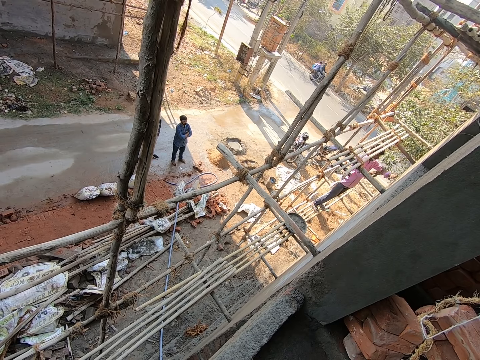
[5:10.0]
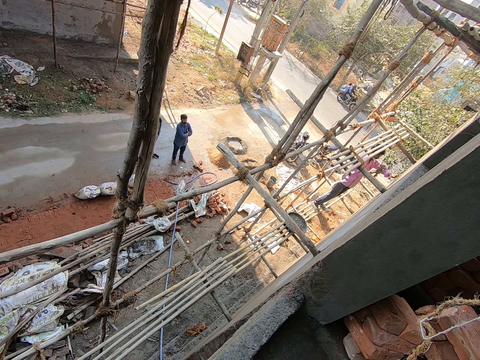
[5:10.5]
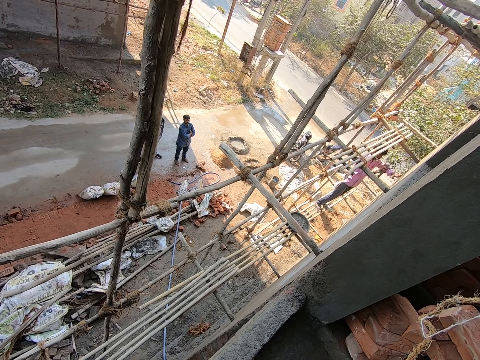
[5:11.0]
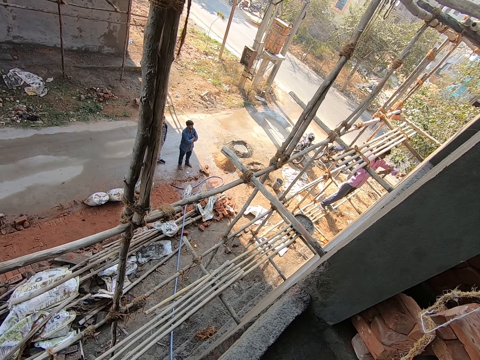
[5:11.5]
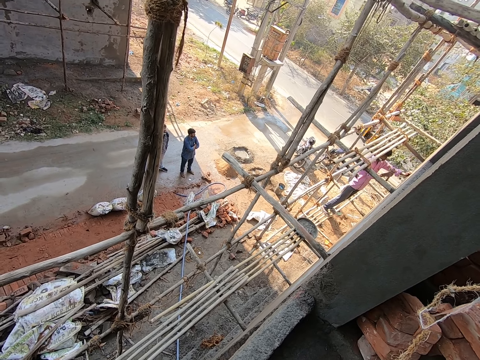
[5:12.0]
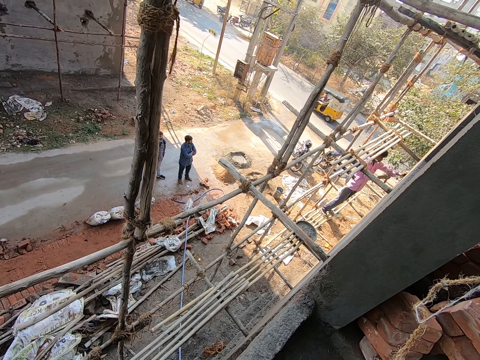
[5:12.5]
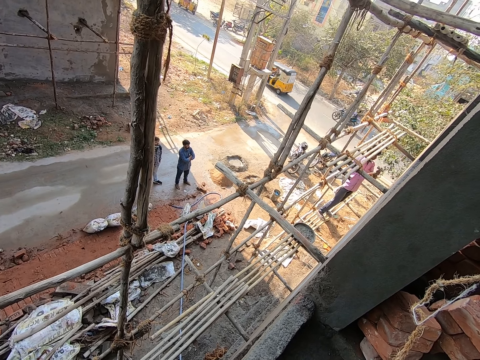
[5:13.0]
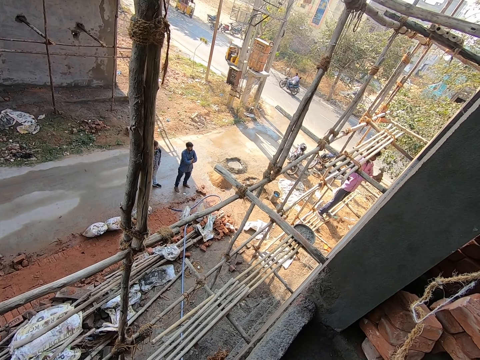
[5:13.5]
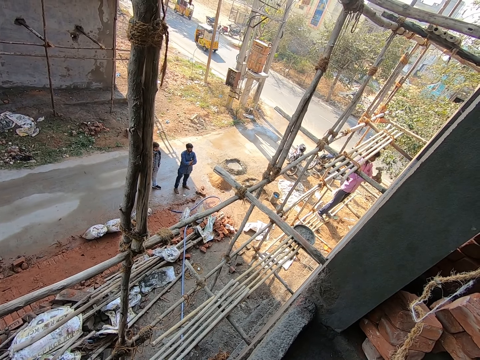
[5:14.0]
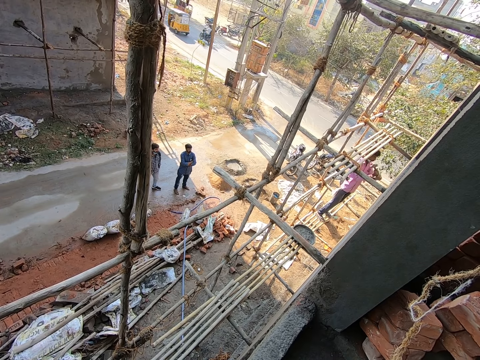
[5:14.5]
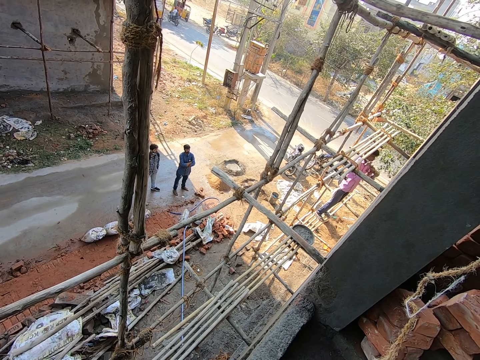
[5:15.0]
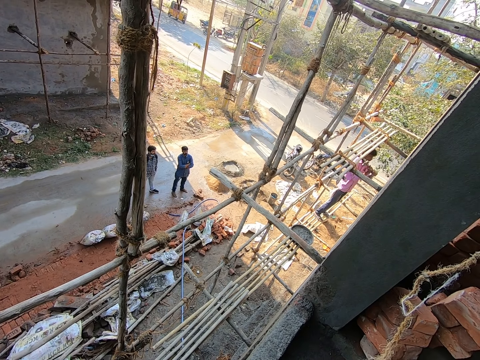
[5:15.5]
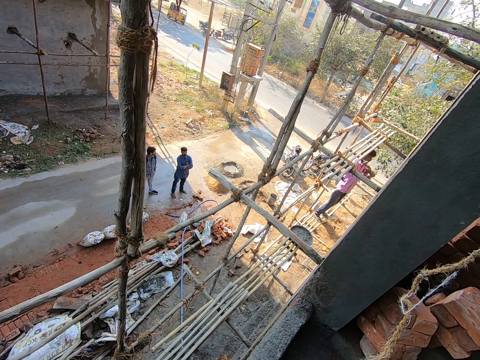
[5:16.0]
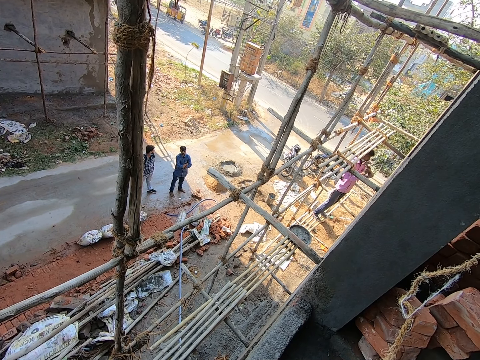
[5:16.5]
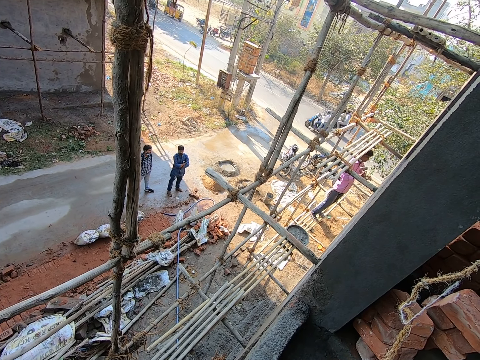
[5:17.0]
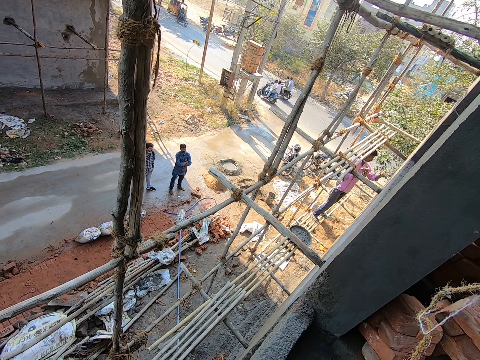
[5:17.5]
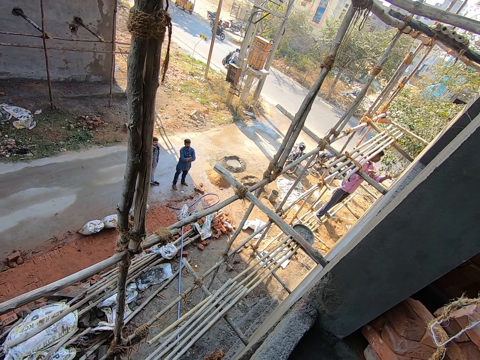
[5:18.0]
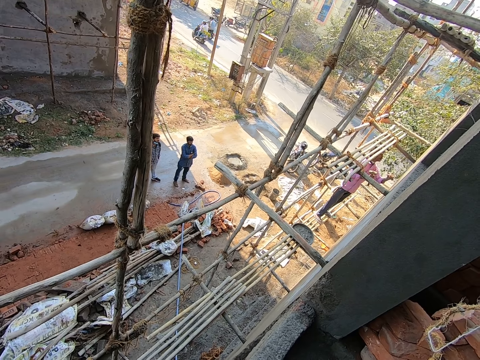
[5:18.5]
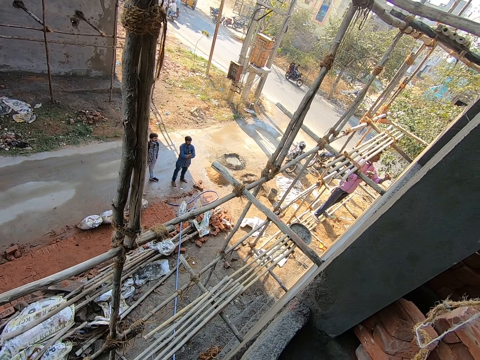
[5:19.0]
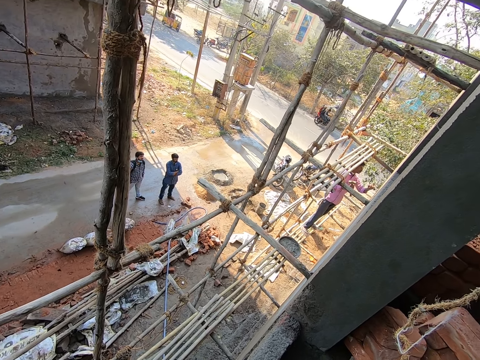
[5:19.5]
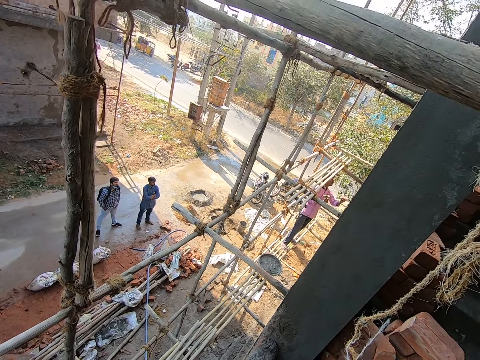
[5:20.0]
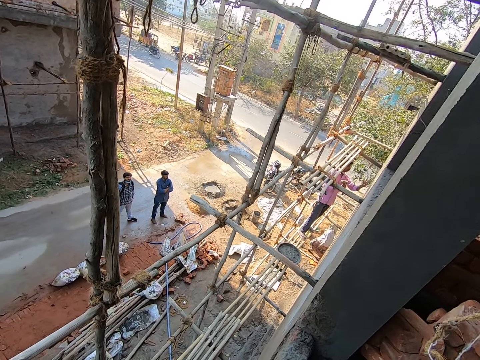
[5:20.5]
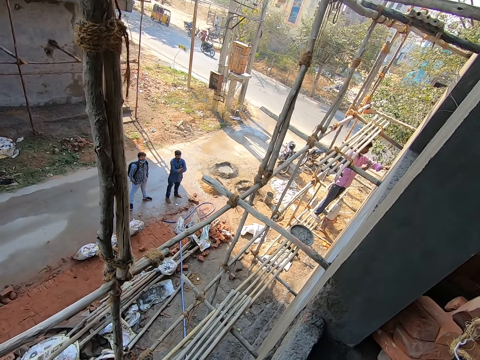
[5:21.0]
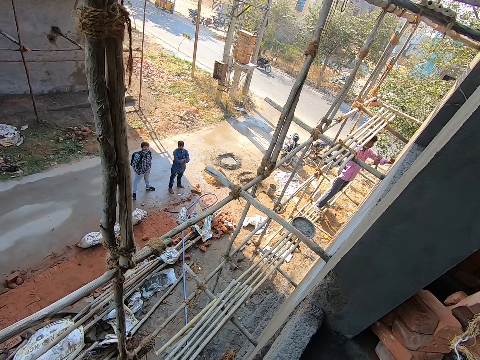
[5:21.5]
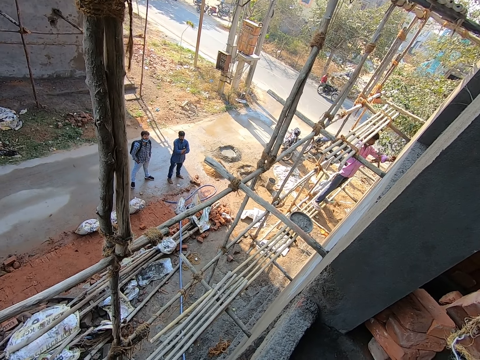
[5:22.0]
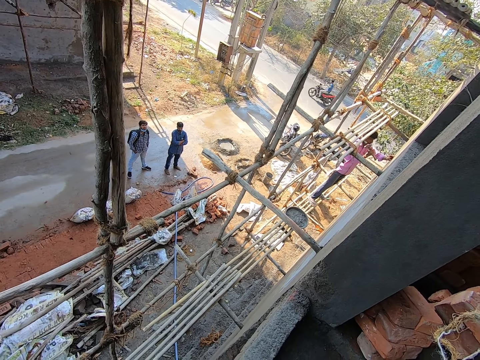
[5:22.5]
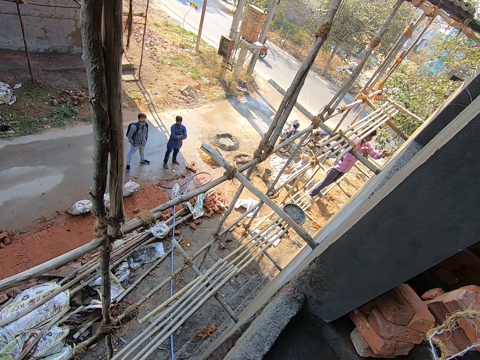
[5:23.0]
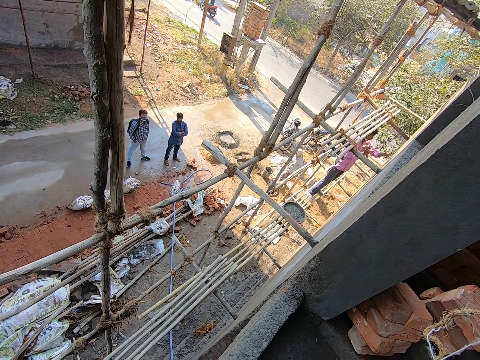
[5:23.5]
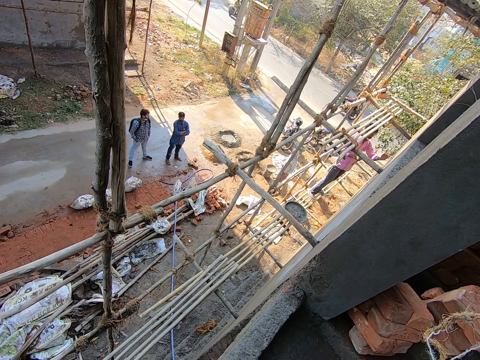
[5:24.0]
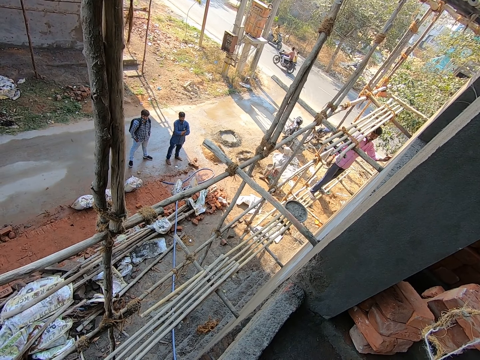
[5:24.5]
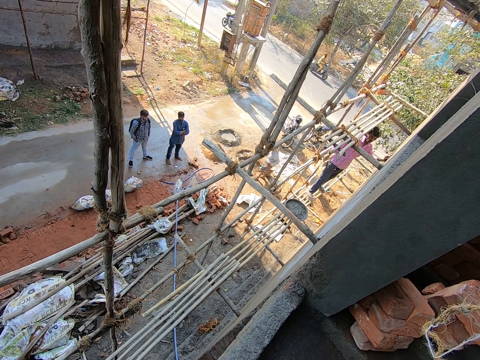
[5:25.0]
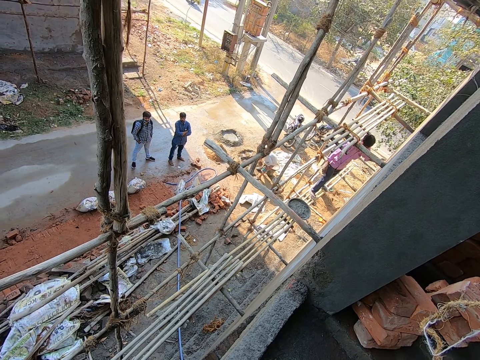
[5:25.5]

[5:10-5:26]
The man holds the hammer with both hands and hits the nail on the wall with both hands. The man holds the nail with his left hand. The man hits the nail on the wall with his right hand.

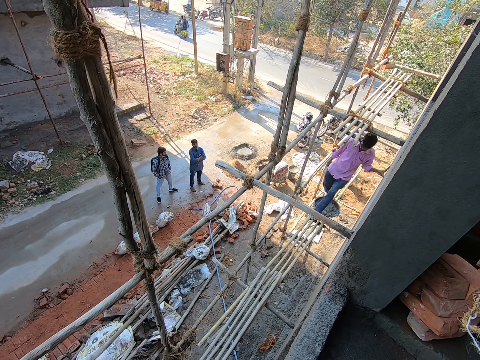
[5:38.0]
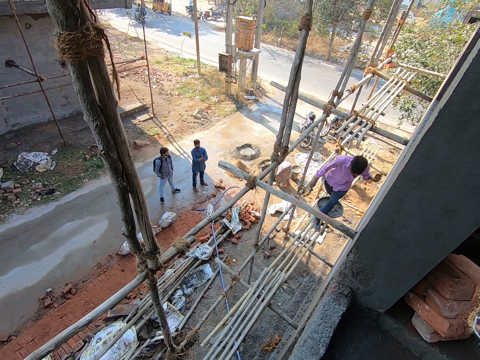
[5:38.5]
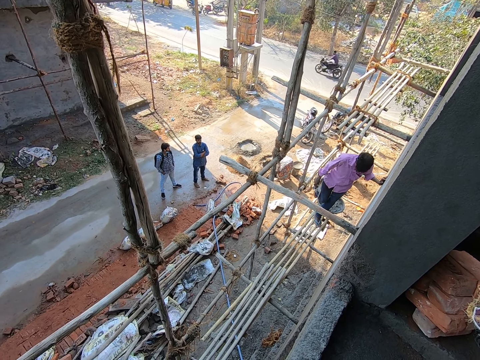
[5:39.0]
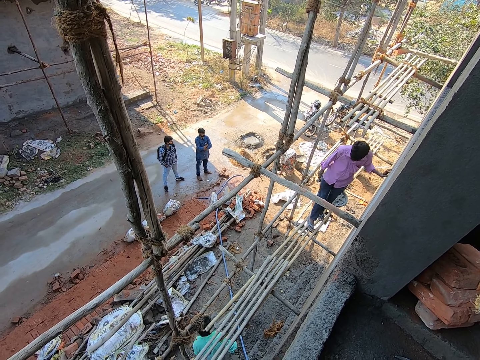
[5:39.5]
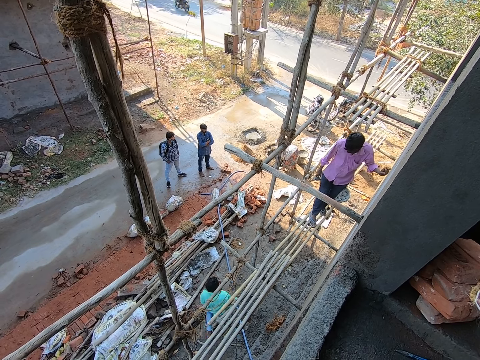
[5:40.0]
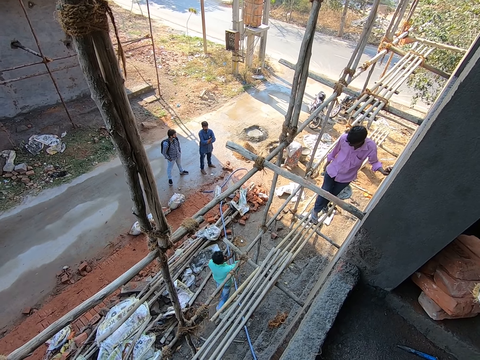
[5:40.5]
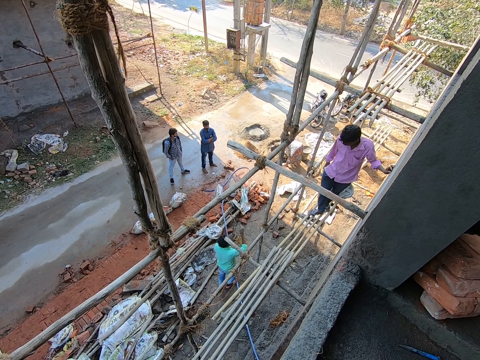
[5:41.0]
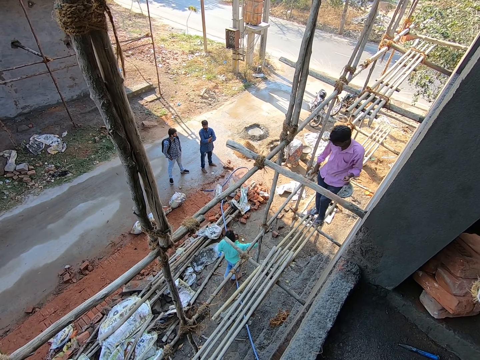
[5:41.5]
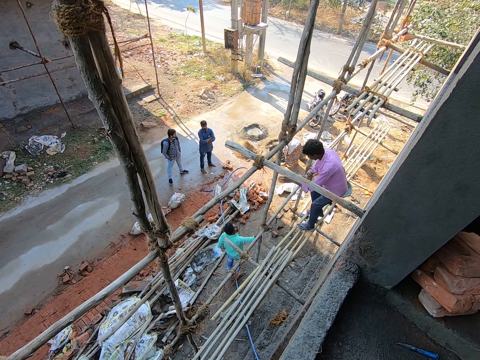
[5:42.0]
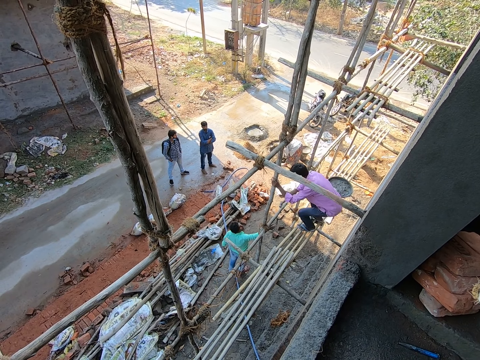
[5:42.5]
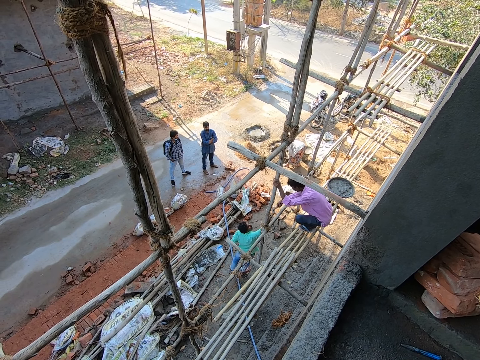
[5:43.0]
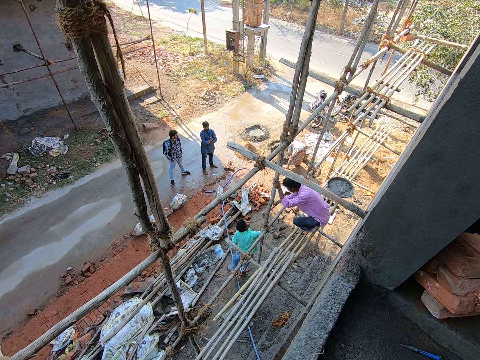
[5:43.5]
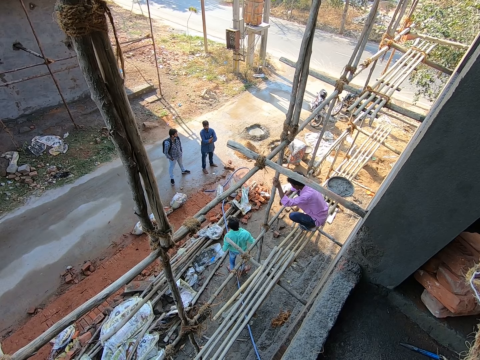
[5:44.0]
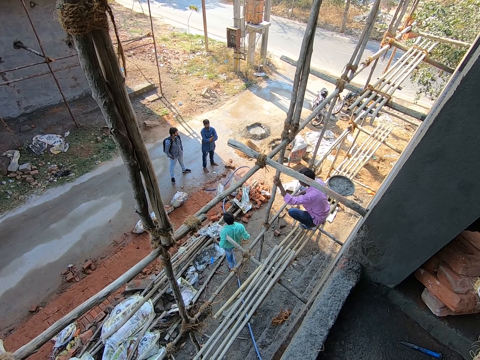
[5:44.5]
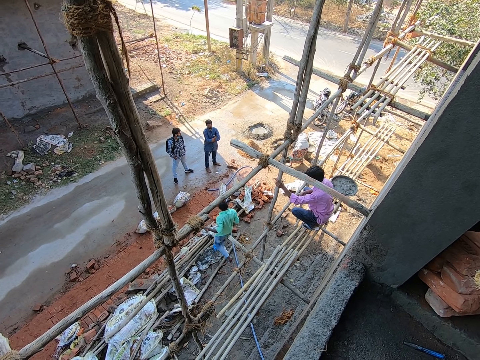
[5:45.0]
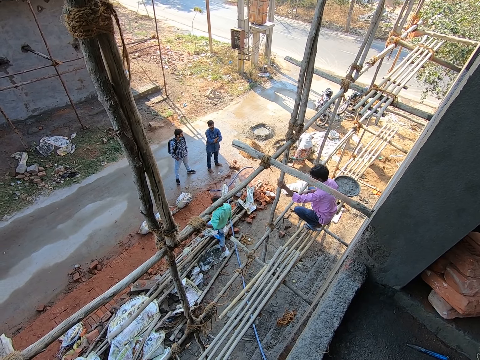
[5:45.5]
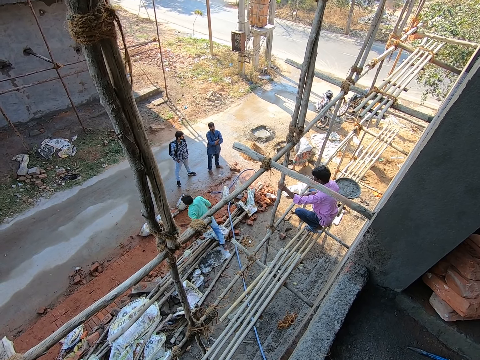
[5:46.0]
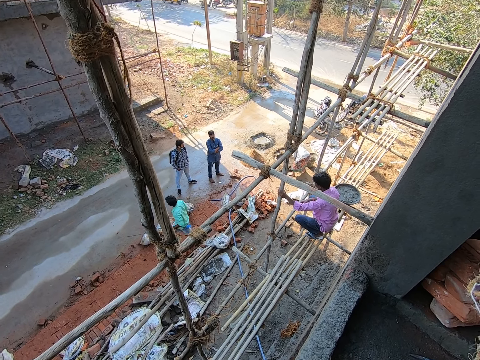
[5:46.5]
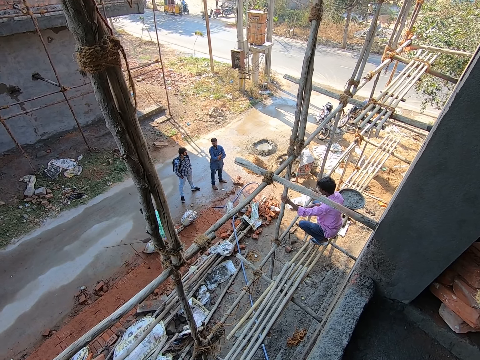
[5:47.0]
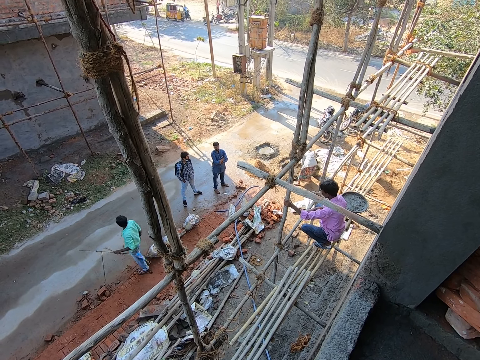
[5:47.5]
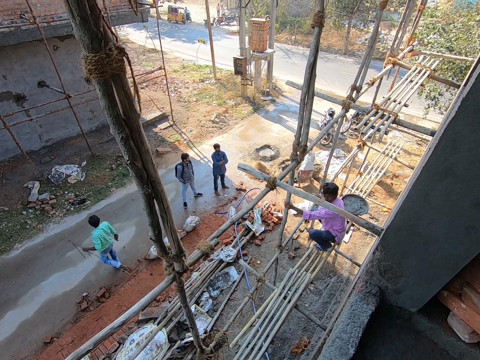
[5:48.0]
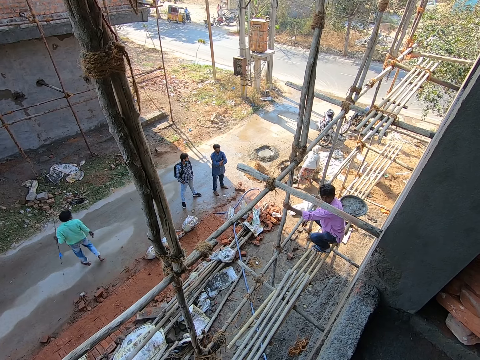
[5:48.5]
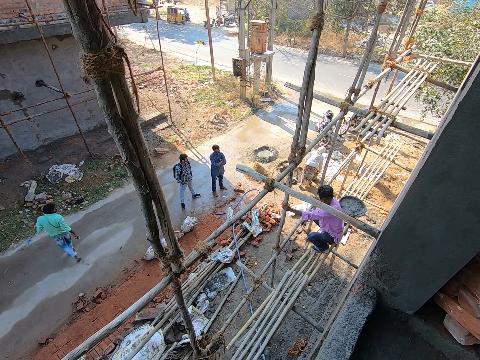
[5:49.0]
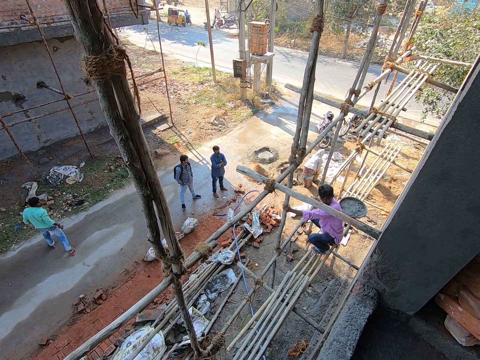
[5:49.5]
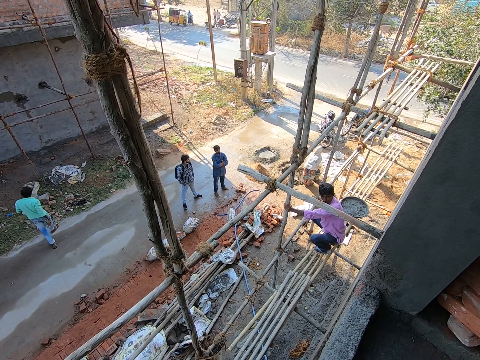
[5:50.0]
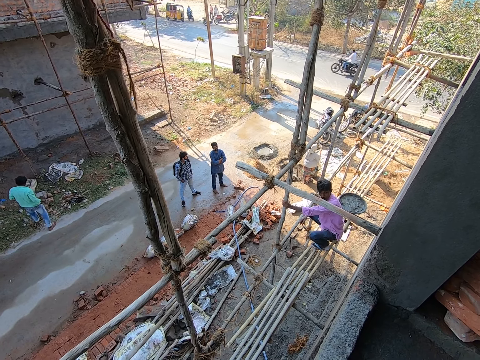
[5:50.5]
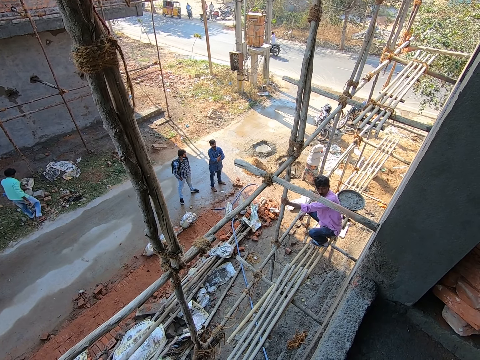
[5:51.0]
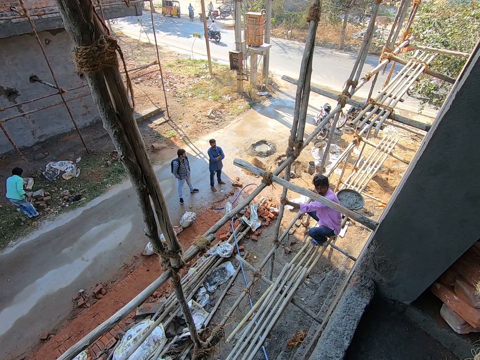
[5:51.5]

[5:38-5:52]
The man walks on the scaffold and passes the hammer to another man with his right hand. The other man walks to the other side of the road.
